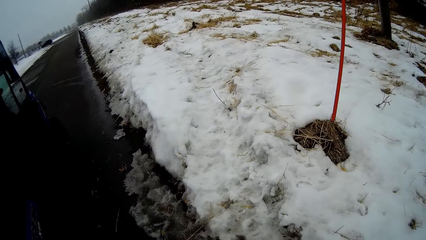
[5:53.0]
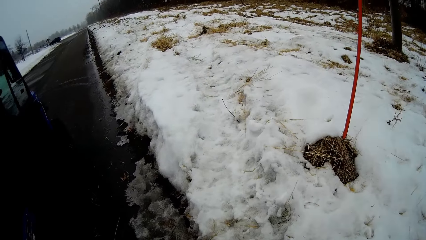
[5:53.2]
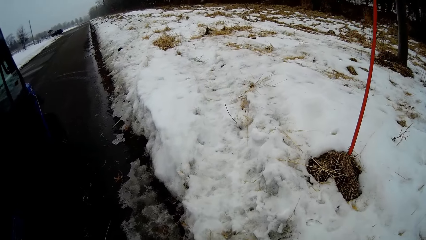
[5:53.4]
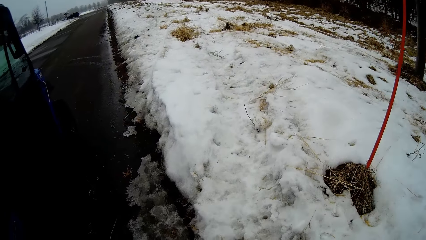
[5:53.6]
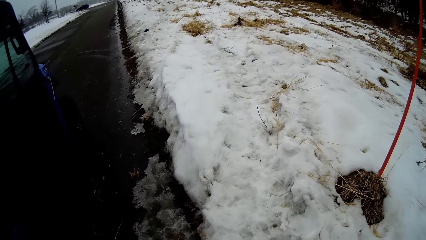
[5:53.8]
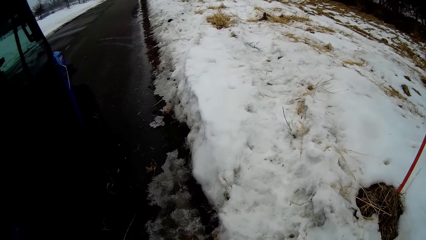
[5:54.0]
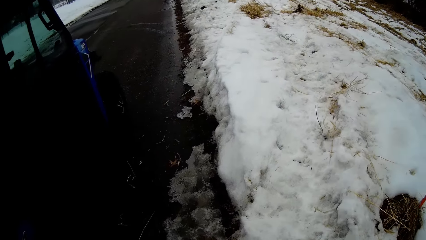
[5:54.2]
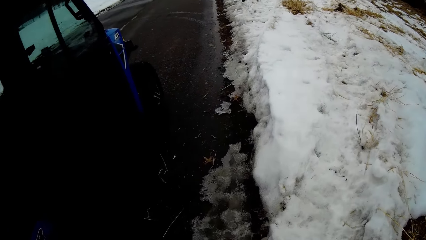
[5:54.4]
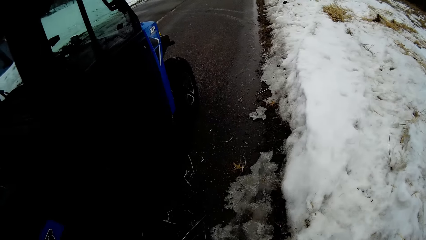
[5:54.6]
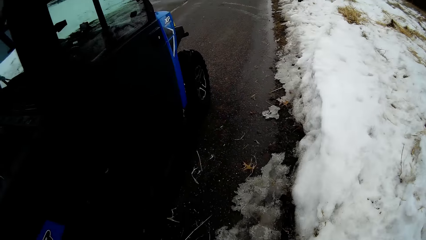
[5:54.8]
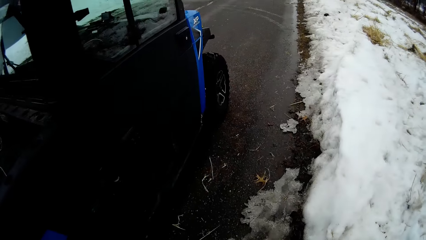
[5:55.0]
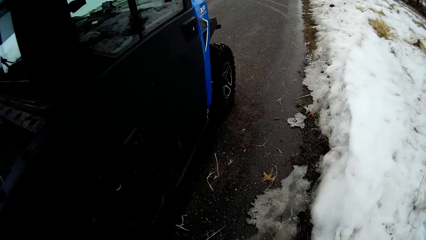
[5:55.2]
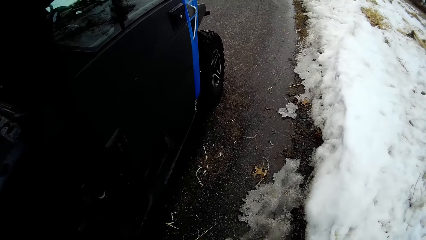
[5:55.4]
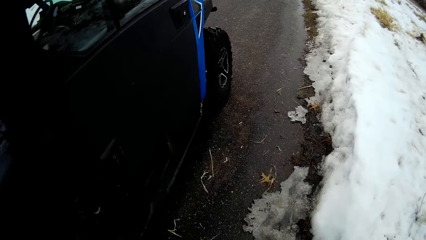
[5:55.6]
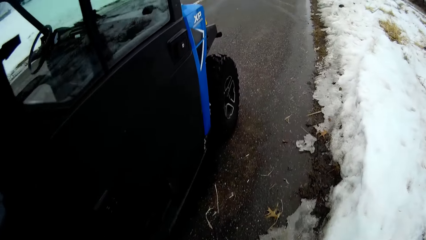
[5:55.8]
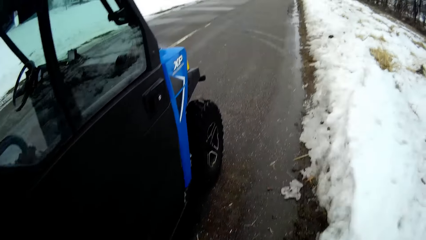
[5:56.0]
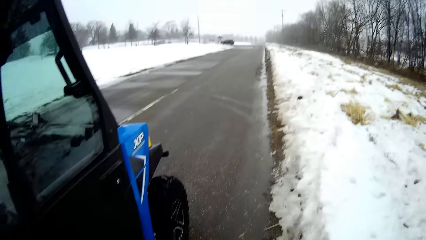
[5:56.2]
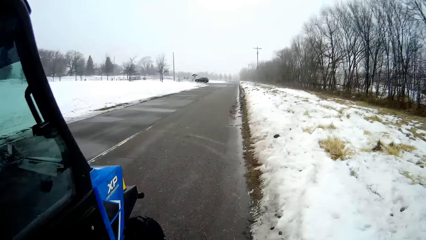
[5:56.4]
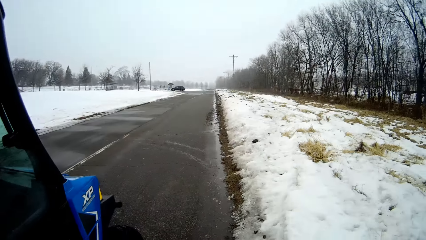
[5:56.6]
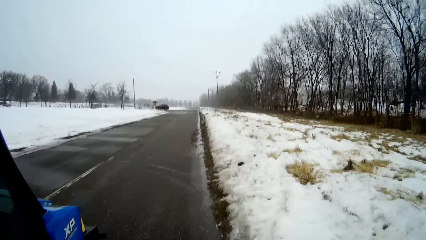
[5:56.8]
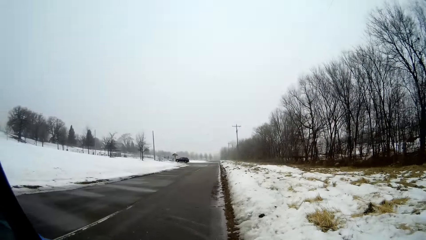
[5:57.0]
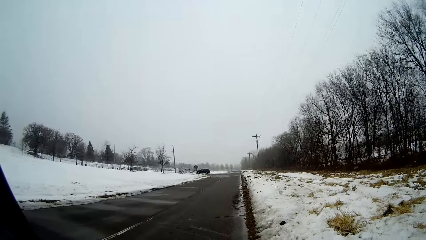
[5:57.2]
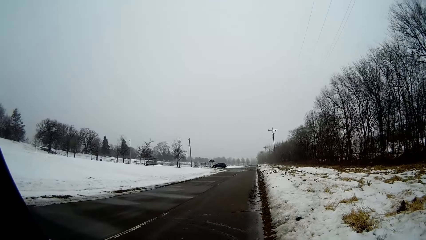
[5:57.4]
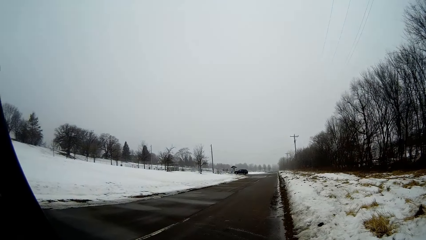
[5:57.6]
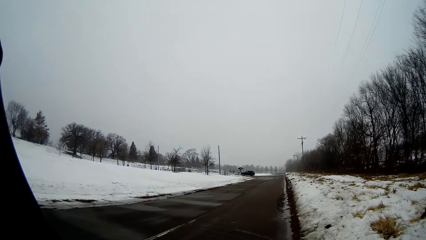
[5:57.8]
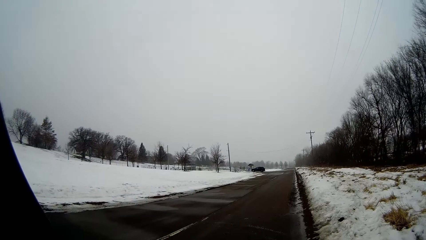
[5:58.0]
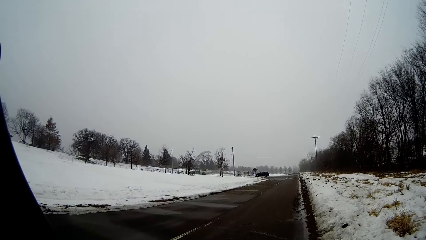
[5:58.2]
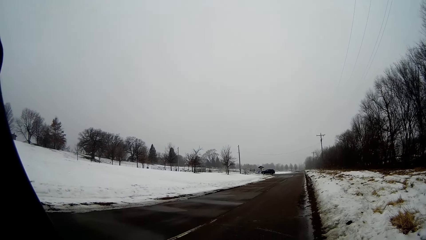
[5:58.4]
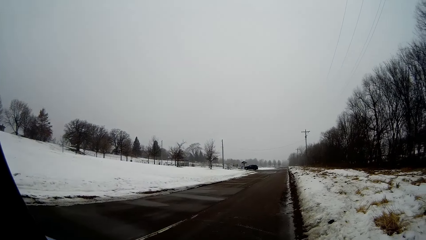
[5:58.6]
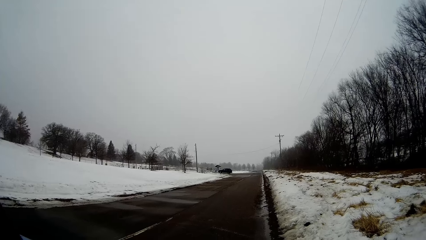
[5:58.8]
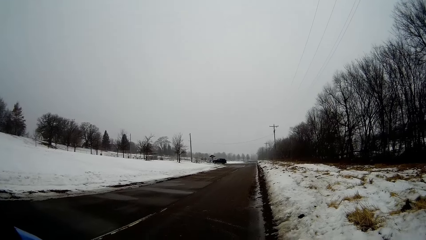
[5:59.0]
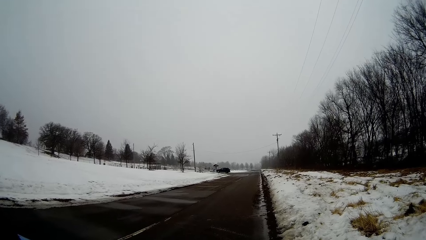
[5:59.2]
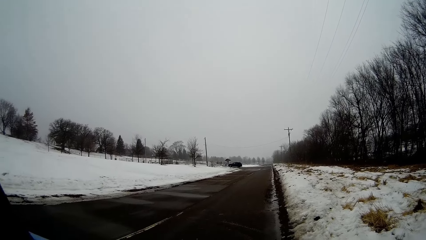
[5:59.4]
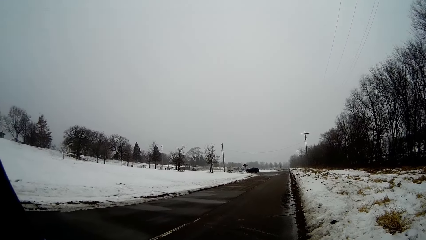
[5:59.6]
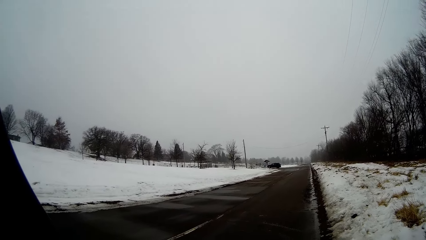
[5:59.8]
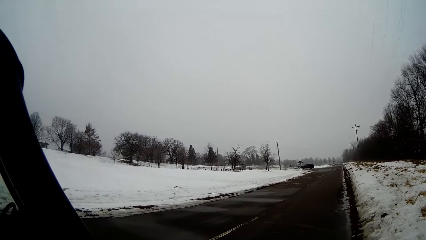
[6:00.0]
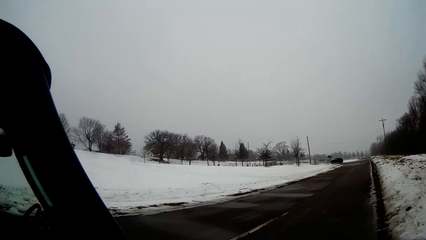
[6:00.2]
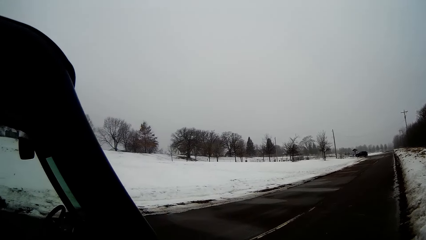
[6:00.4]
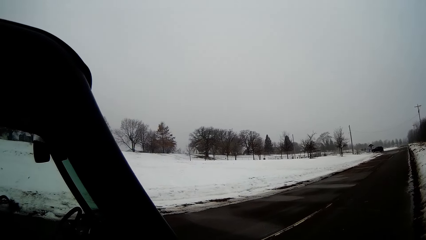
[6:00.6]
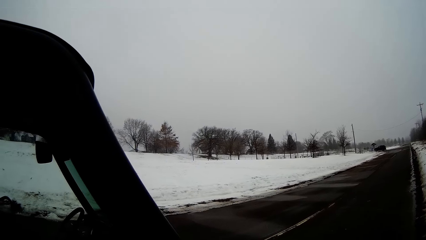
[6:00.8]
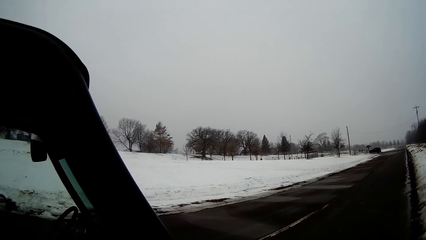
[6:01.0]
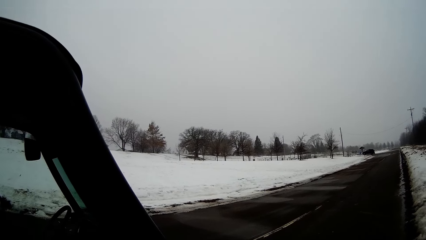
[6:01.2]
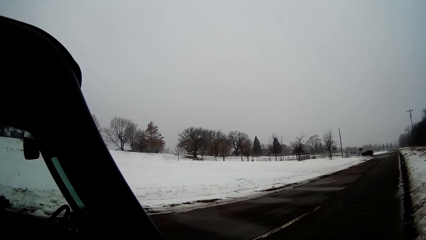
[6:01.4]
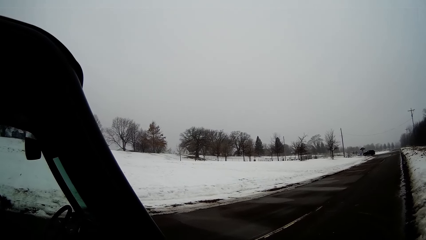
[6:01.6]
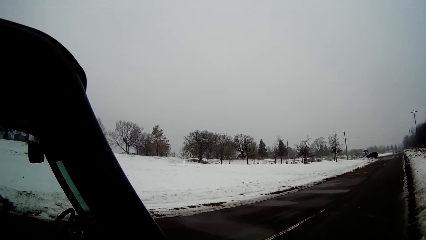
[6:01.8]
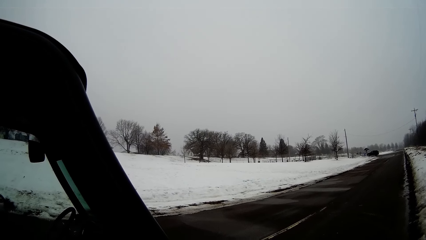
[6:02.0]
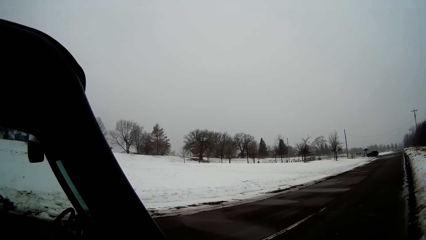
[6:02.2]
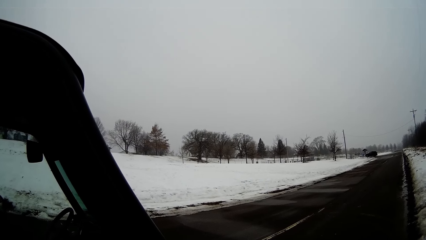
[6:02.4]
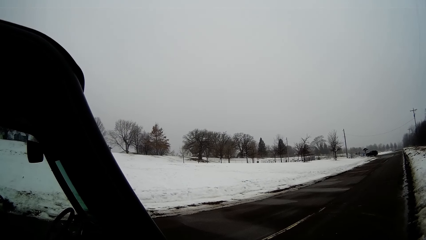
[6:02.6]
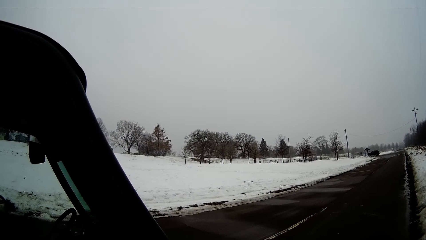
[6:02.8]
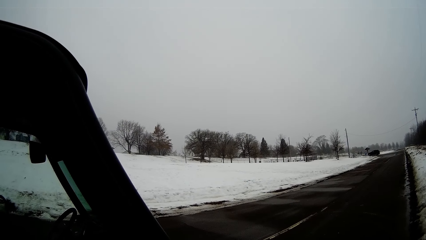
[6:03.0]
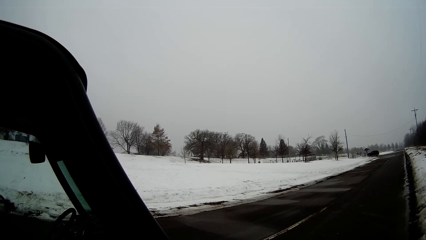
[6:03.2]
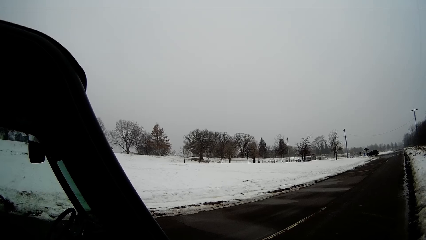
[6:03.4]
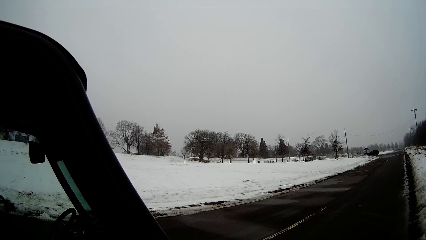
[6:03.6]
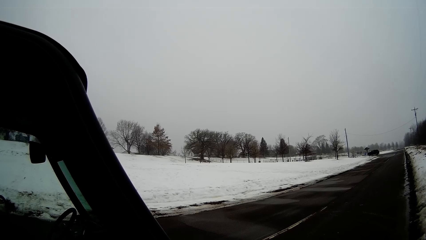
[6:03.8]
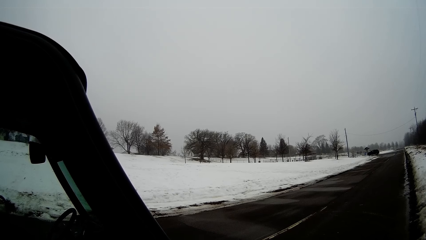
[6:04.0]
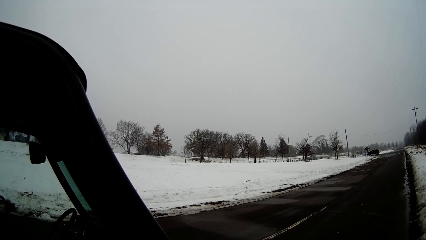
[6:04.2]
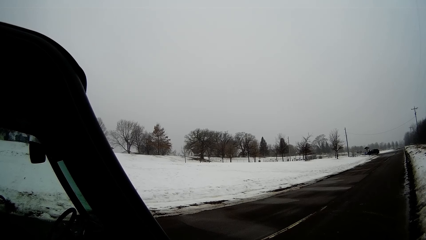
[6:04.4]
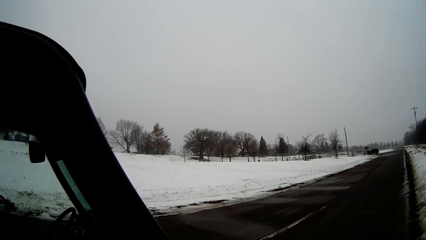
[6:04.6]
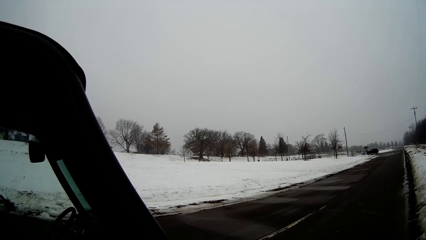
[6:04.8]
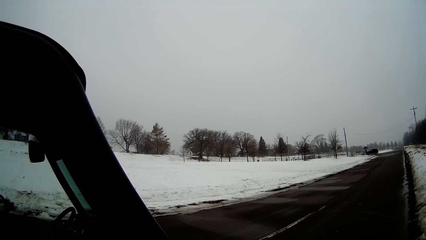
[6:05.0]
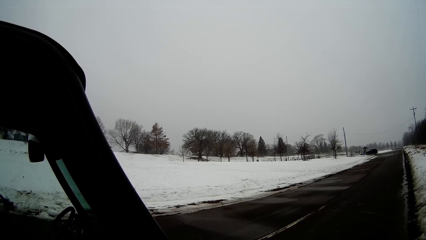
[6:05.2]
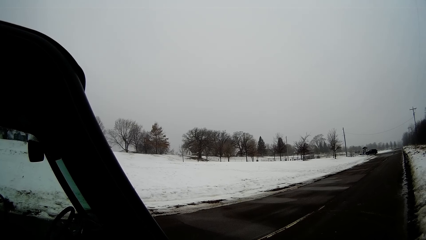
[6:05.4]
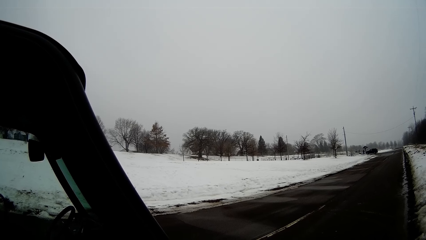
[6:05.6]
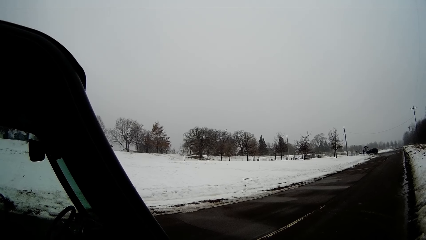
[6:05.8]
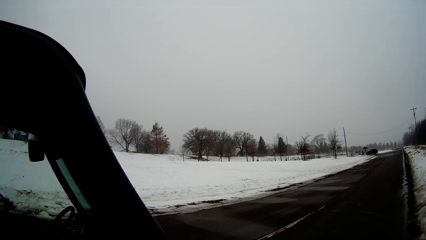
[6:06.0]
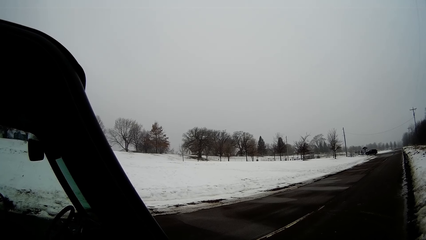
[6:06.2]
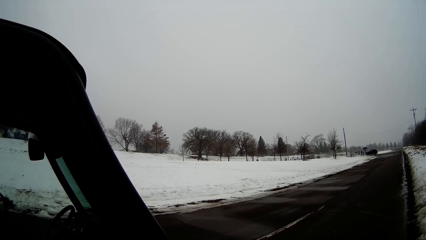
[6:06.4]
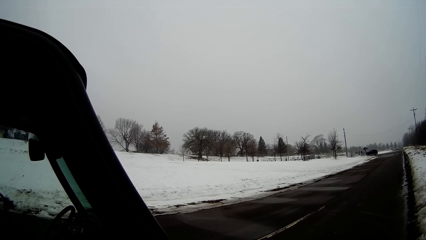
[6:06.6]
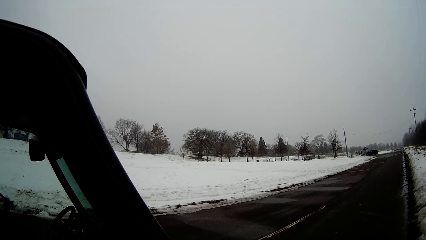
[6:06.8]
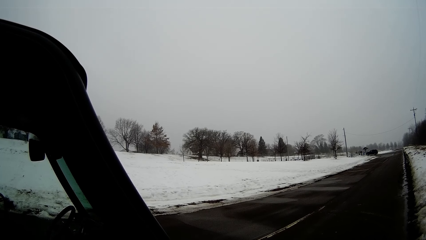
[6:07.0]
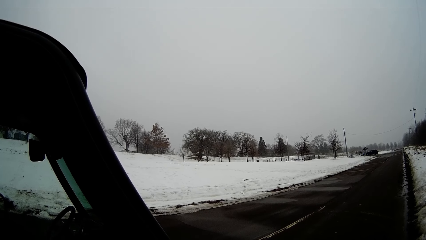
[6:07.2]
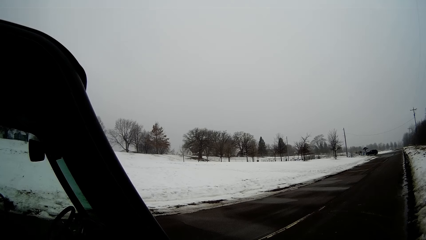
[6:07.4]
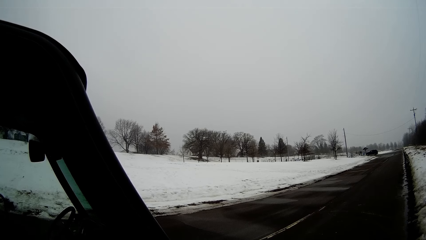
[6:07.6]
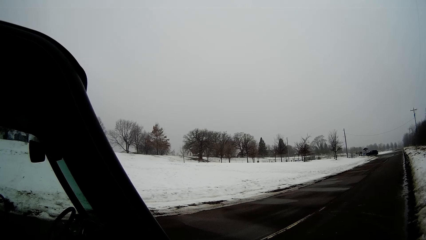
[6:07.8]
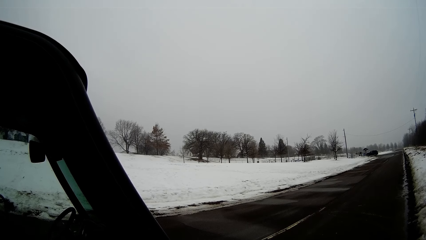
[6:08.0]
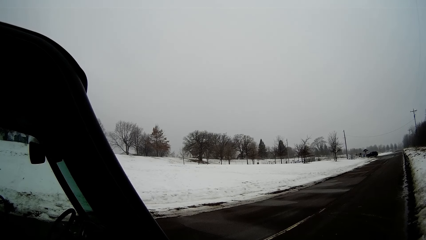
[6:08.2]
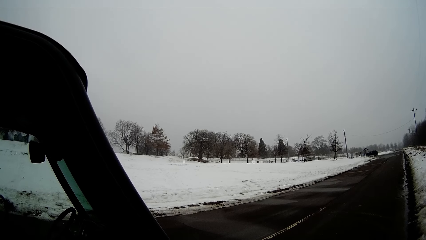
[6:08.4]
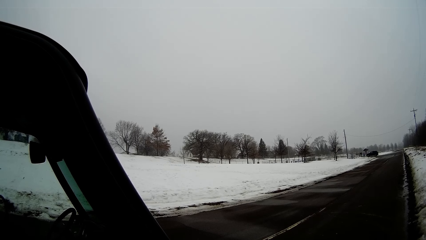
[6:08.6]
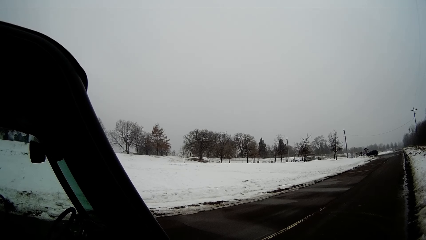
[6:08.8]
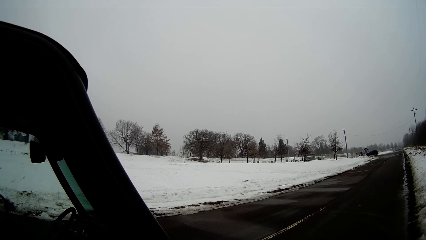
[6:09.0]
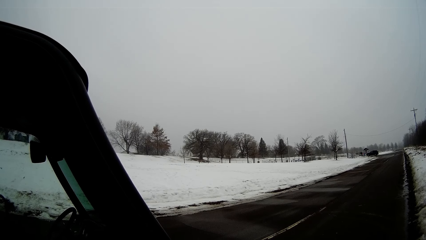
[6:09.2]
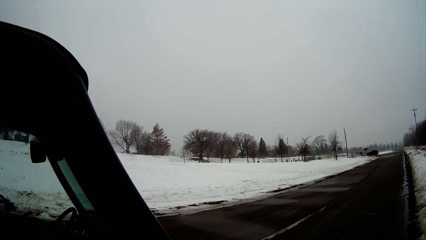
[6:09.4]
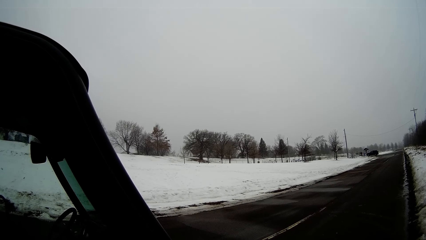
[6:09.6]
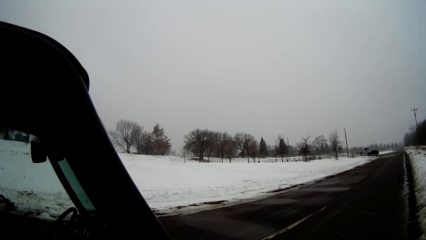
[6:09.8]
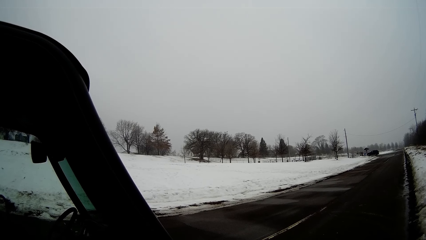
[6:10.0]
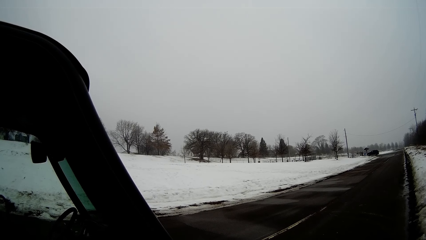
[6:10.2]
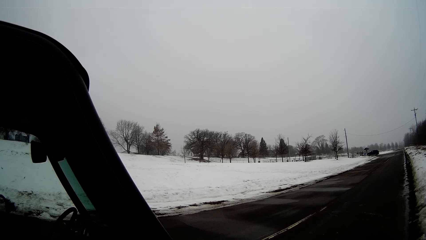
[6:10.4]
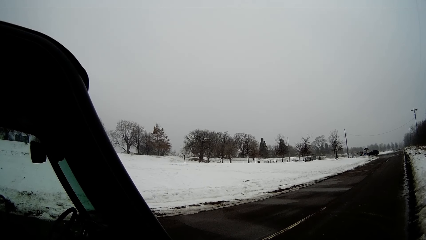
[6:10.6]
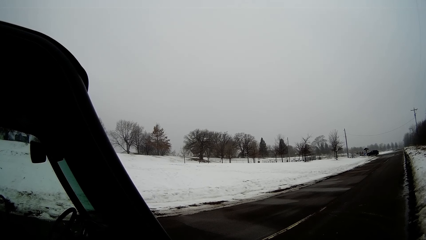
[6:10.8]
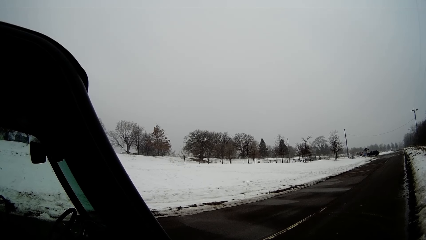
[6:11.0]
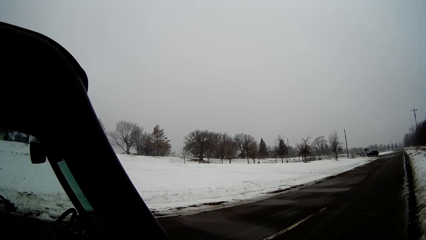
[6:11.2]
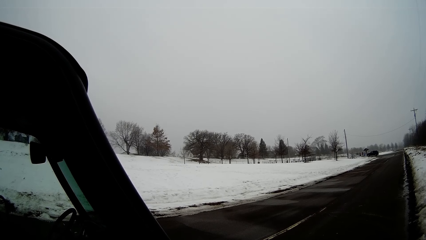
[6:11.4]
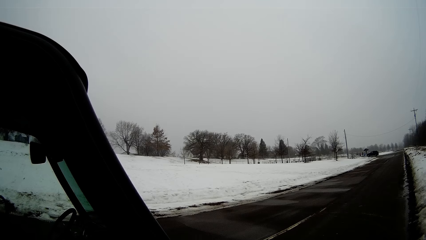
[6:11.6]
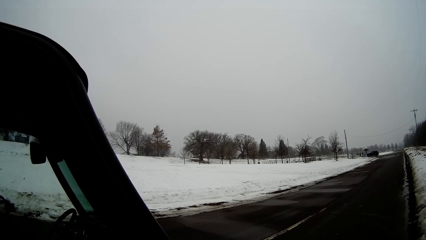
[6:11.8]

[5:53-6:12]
The camera wearer looks around.
